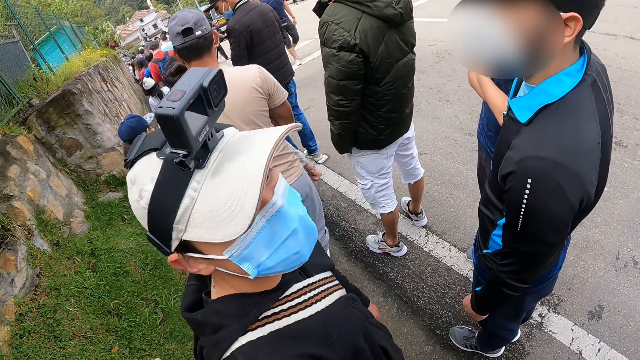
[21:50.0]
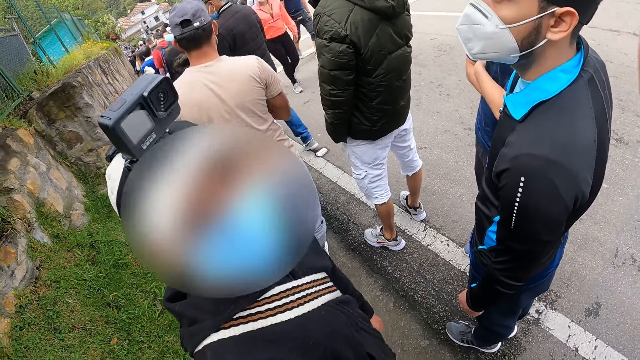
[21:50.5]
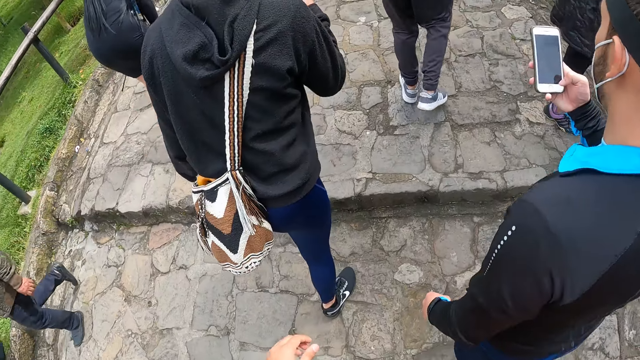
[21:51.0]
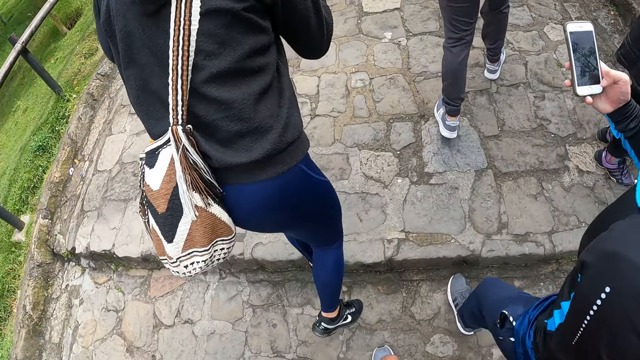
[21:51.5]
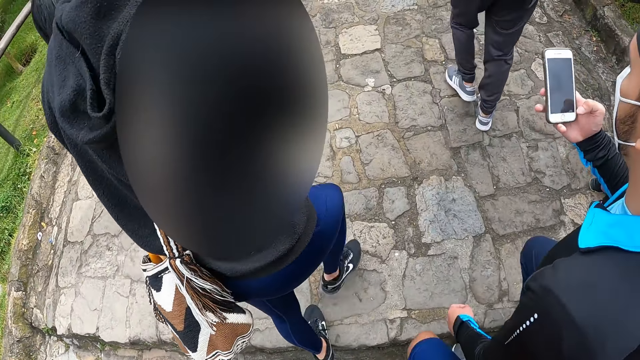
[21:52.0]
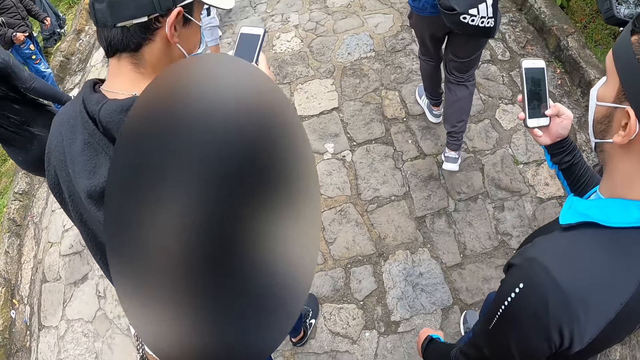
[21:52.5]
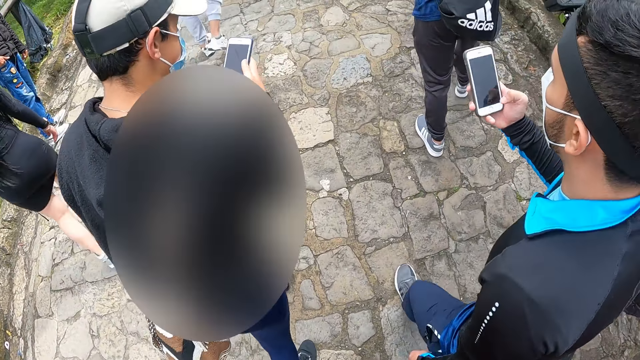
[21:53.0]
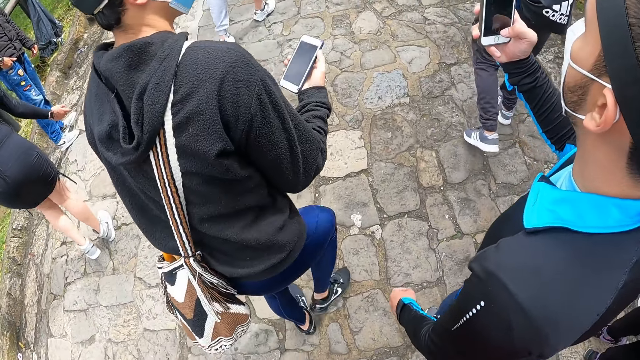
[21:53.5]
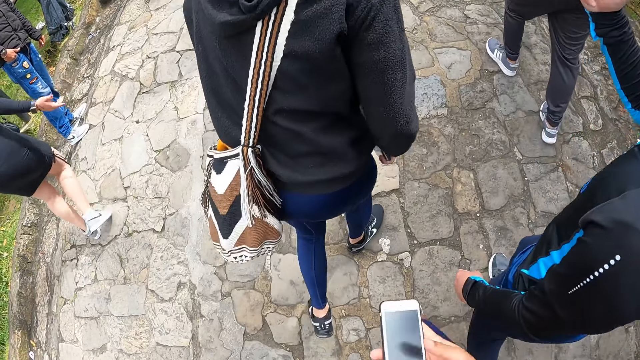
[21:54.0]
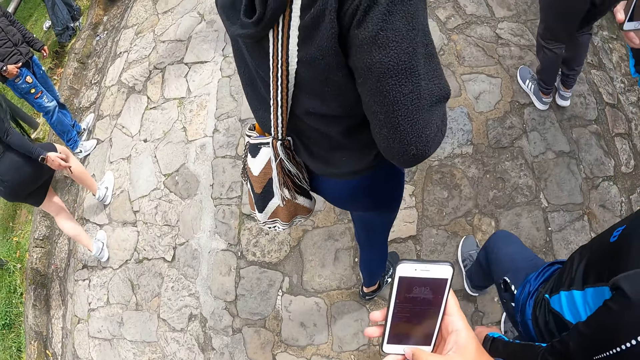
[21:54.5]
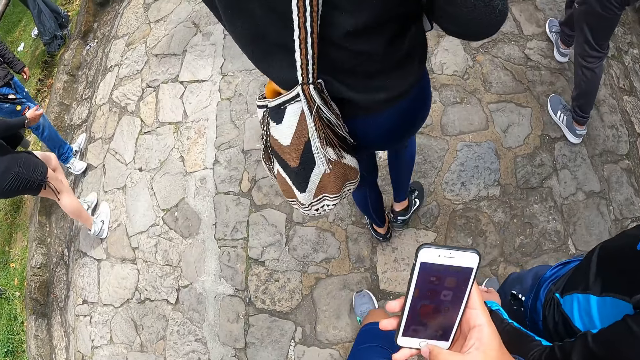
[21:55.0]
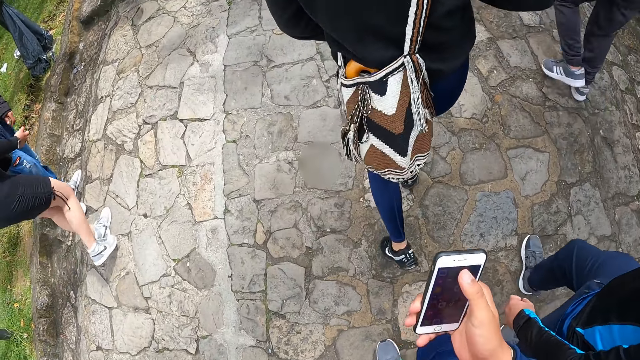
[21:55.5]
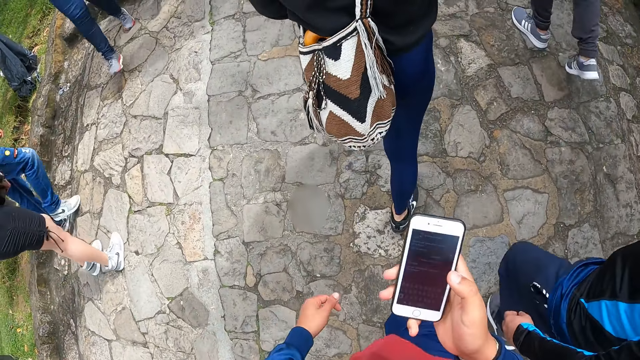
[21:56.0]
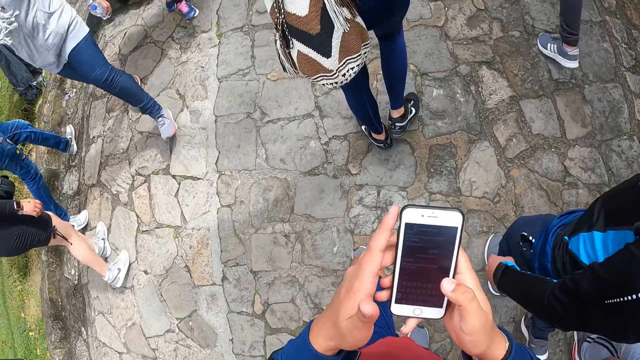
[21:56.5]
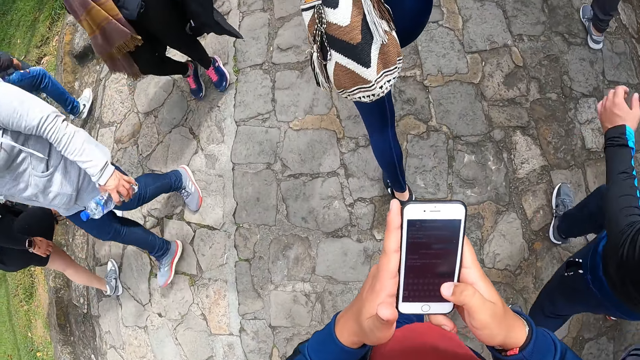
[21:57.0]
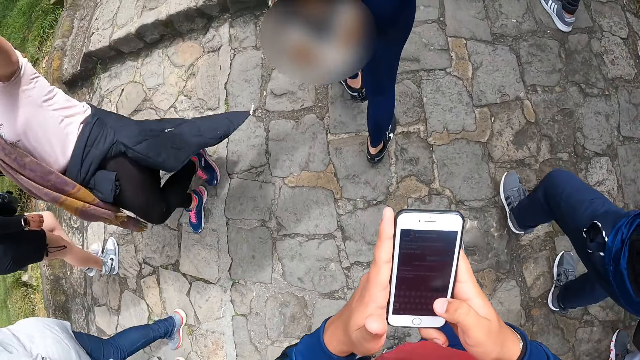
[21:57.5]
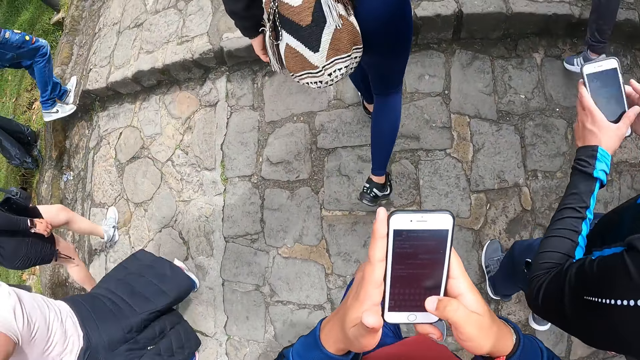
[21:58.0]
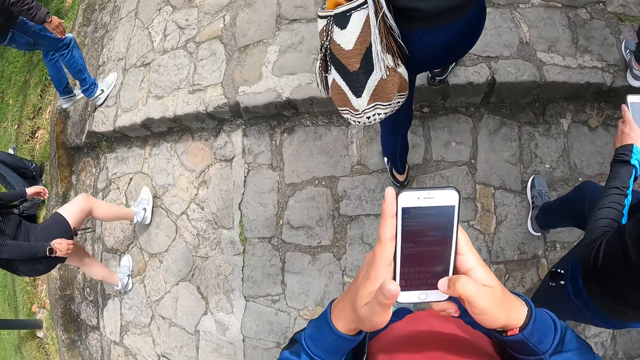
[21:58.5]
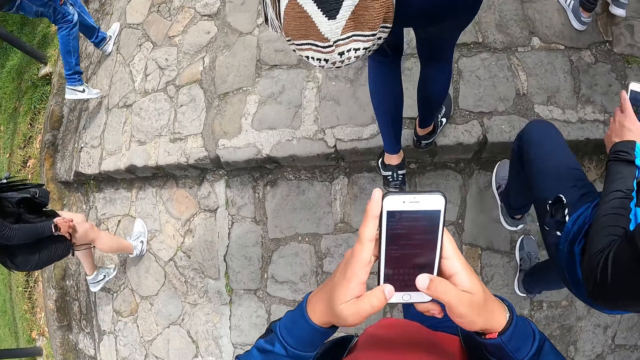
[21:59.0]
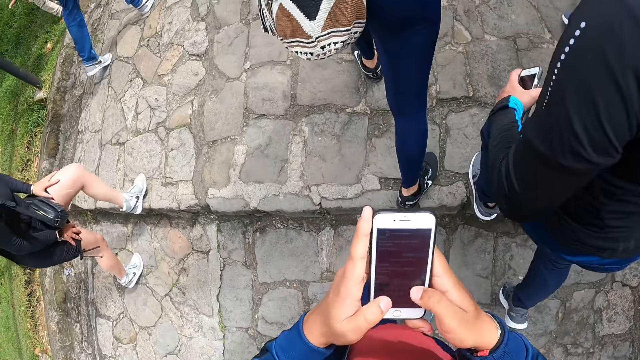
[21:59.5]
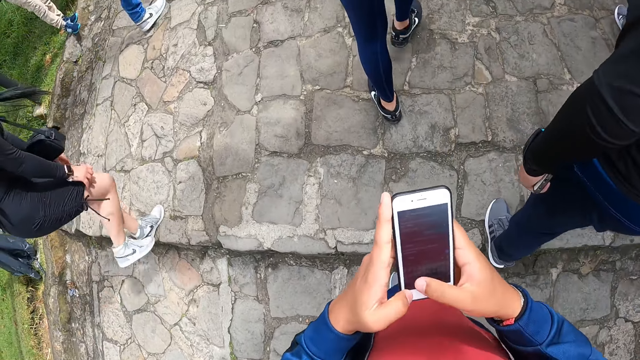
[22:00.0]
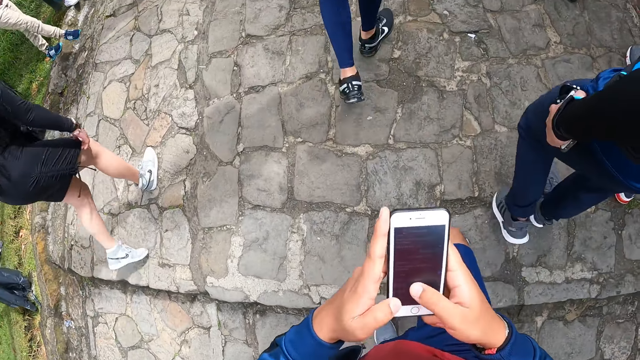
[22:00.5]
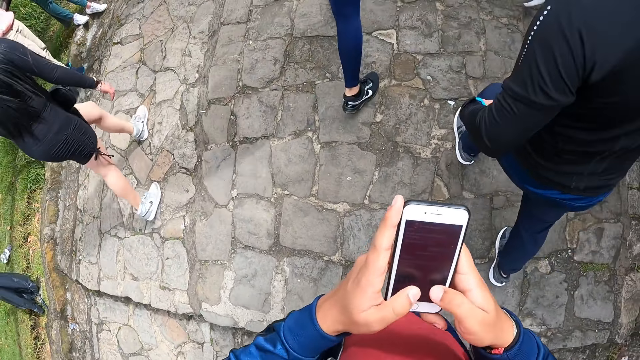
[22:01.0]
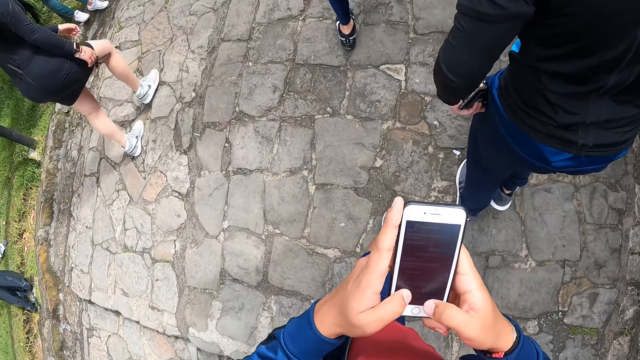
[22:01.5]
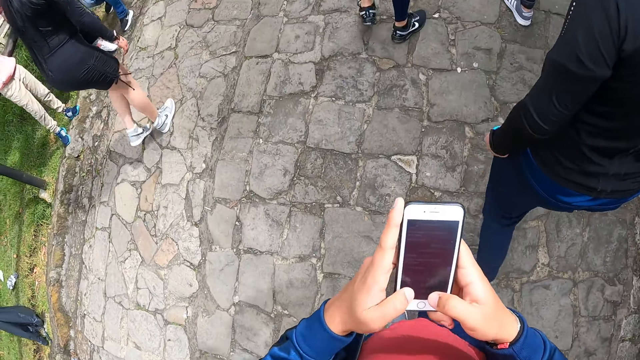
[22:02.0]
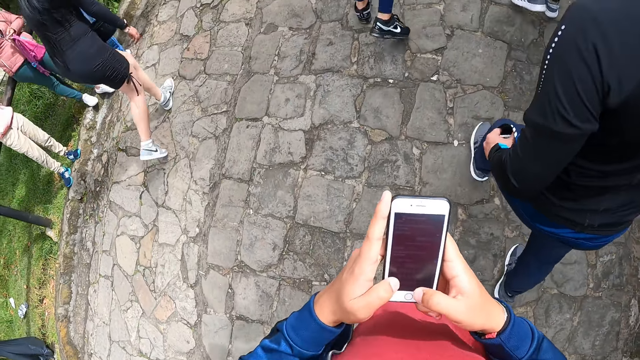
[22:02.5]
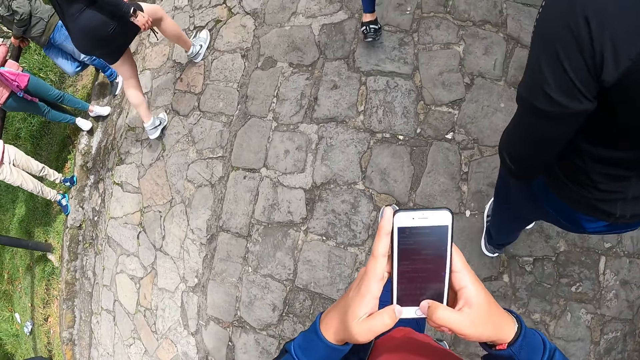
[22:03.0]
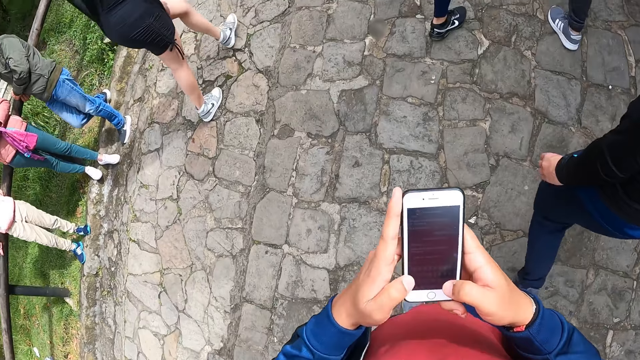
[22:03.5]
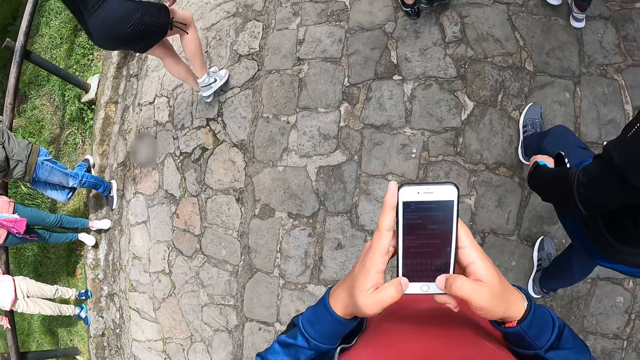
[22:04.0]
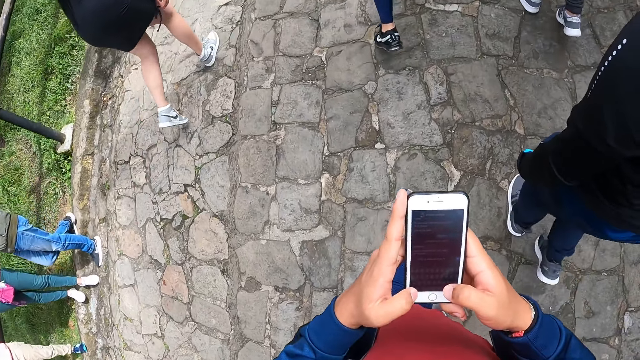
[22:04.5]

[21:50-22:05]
The camera wearer walks. A man operates the phone with his right hand. Another man operates the phone with his right hand. The camera wearer operates the phone with his right hand. He scrolls the phone. He operates the phone with both hands. The first man drops the phone in his right hand on his left hand. The first man puts the phone in his left pant pocket with his left hand. The camera wearer types on the phone.

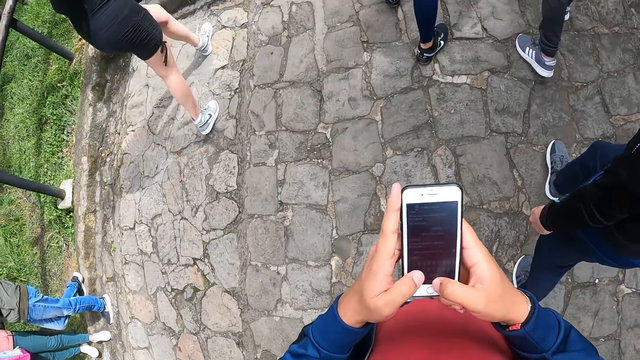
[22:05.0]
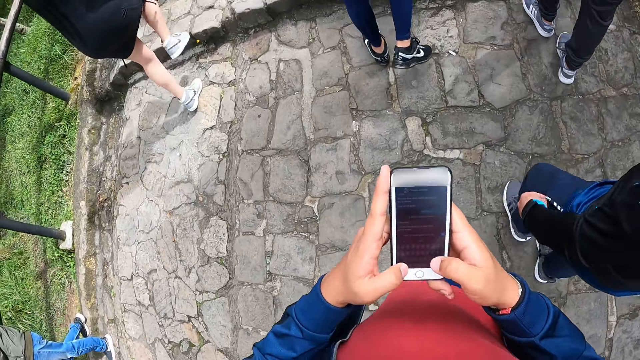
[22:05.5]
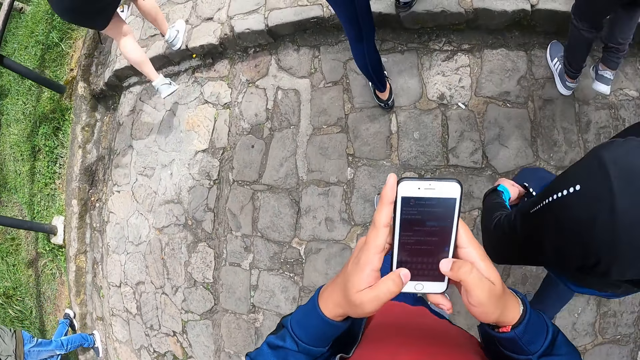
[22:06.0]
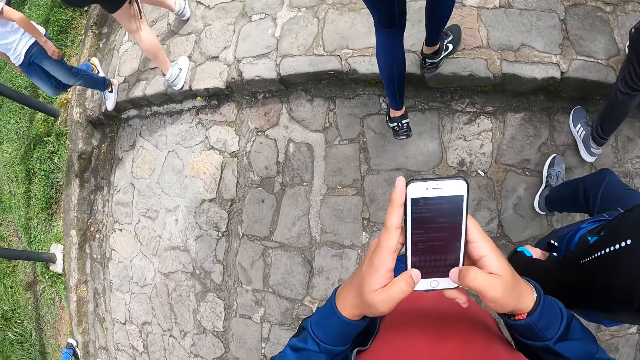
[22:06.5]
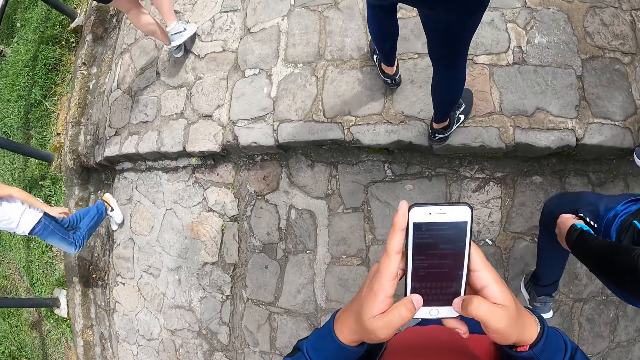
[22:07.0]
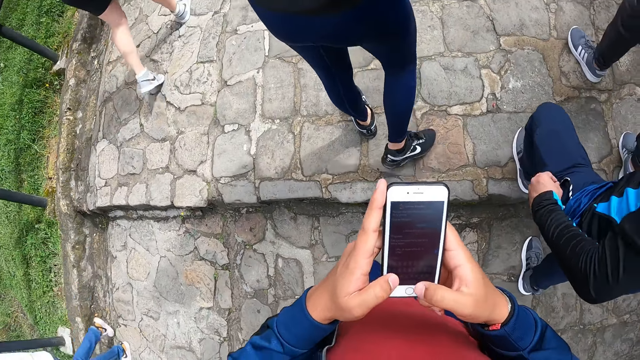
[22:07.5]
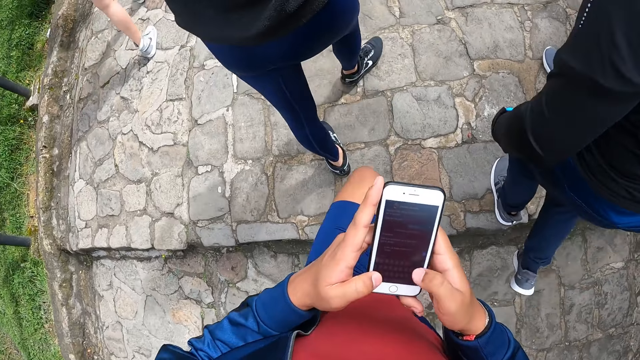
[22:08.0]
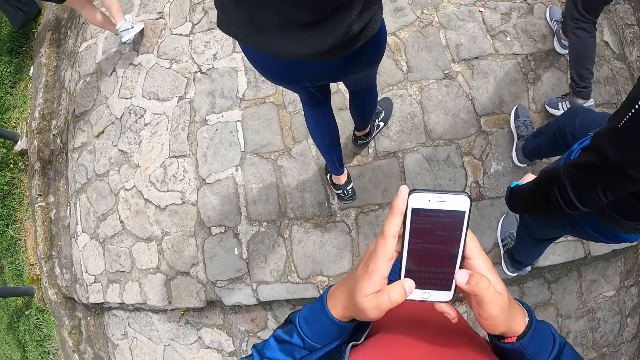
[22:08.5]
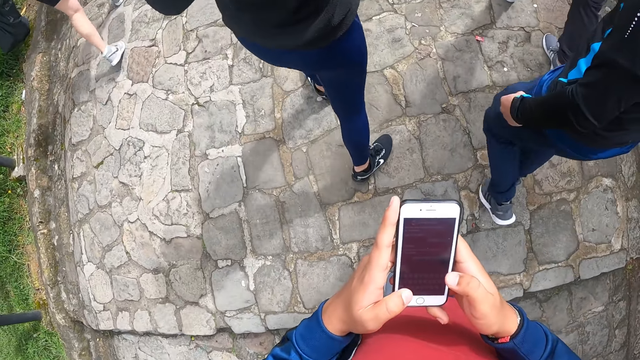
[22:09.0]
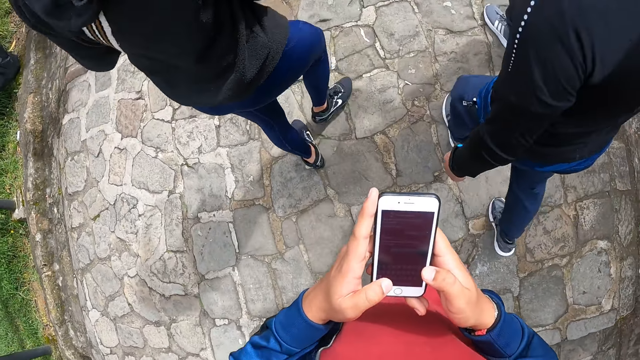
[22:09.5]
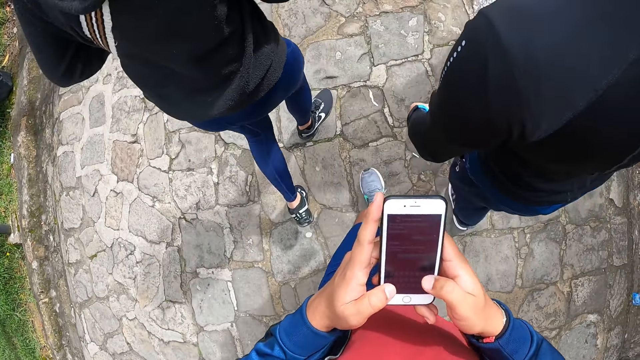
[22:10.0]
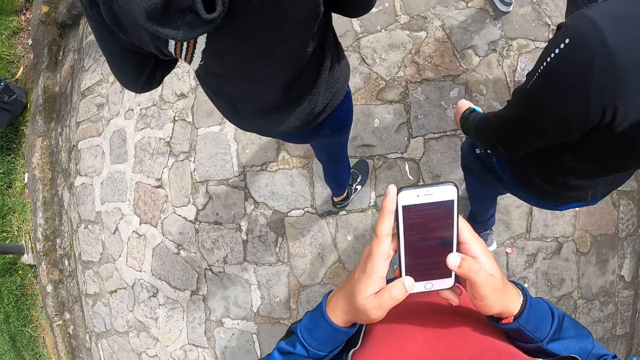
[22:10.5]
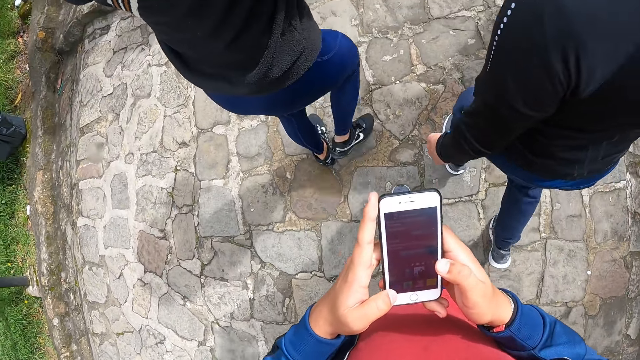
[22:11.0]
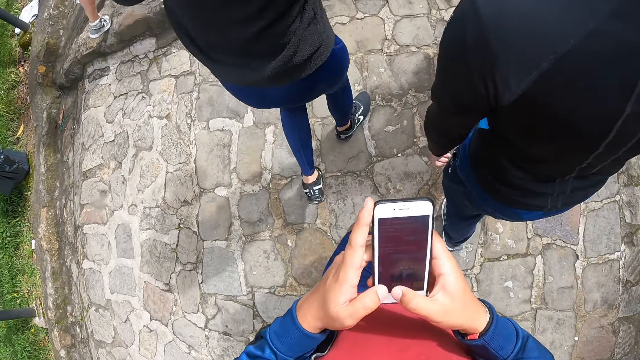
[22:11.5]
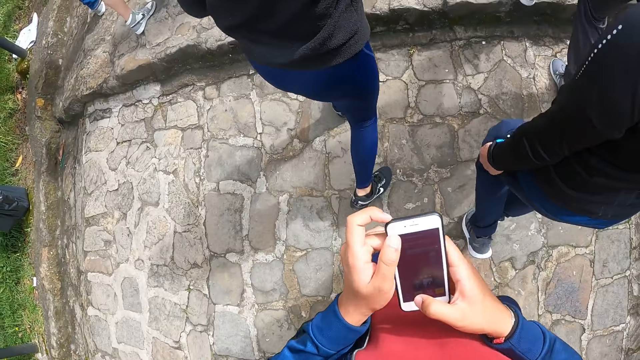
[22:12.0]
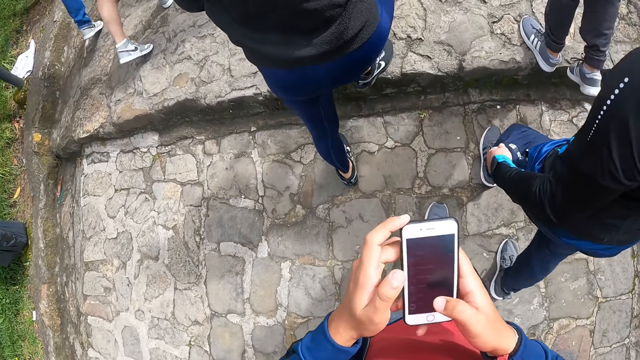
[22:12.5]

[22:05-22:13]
The camera wearer walks. They type on the phone.
